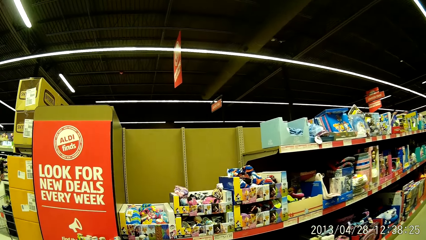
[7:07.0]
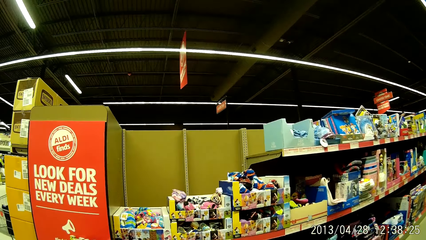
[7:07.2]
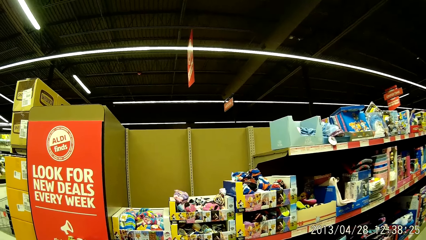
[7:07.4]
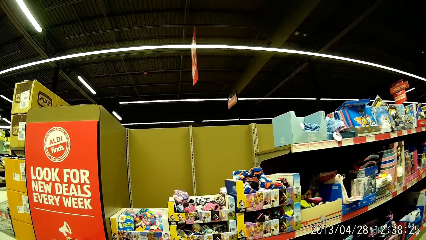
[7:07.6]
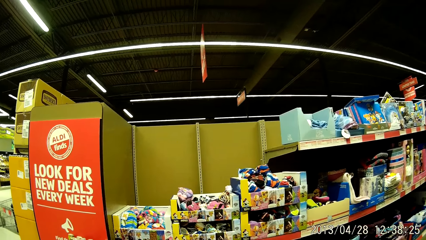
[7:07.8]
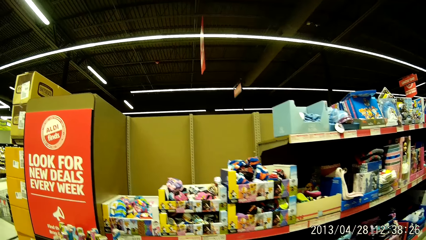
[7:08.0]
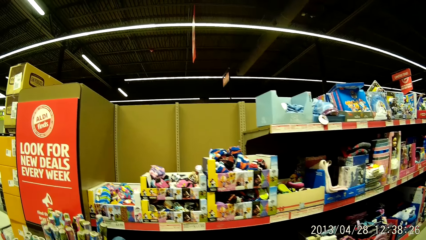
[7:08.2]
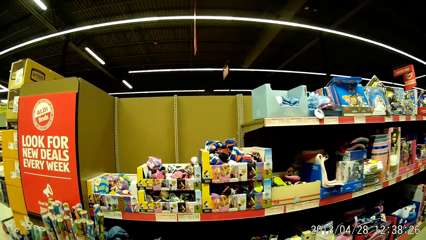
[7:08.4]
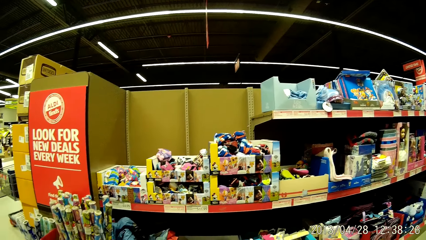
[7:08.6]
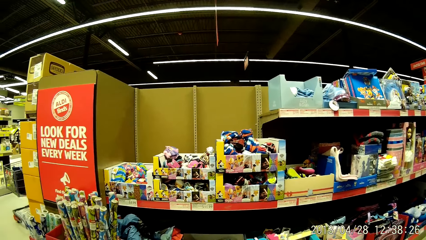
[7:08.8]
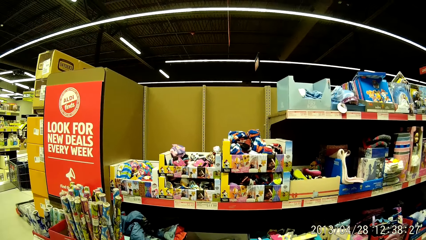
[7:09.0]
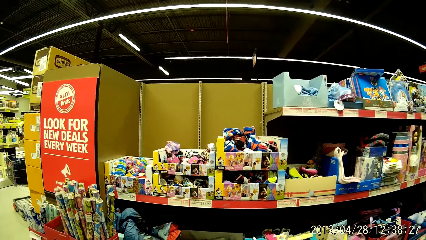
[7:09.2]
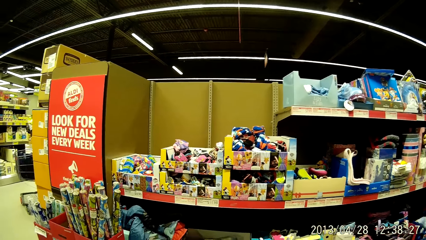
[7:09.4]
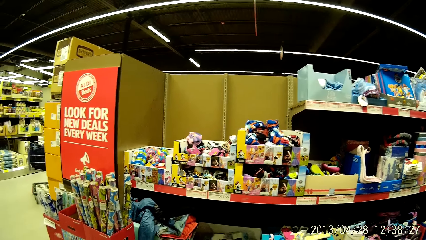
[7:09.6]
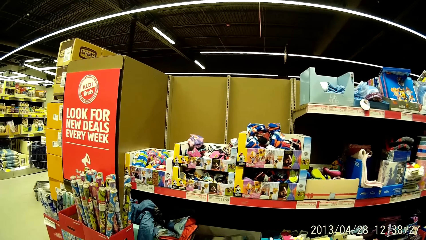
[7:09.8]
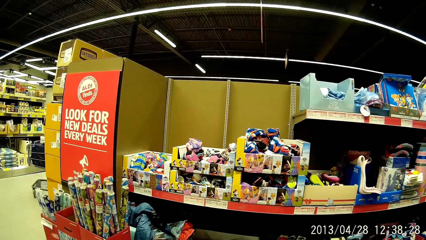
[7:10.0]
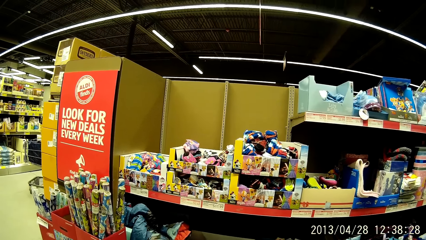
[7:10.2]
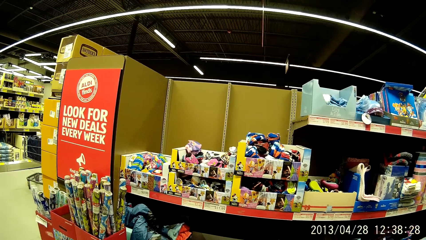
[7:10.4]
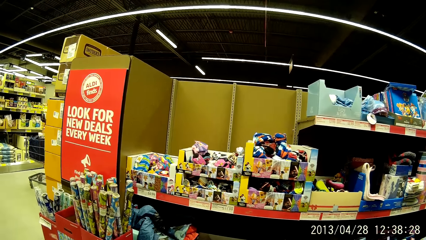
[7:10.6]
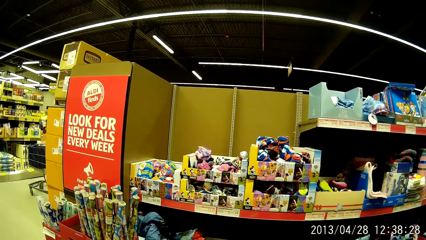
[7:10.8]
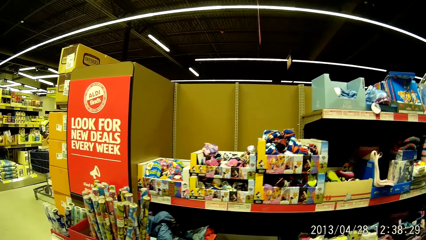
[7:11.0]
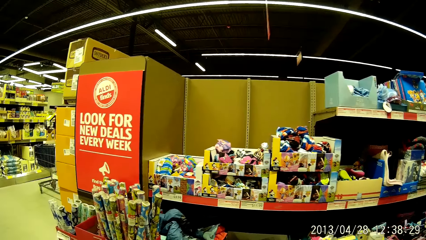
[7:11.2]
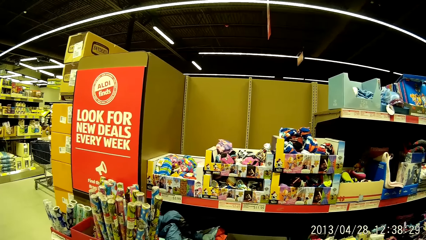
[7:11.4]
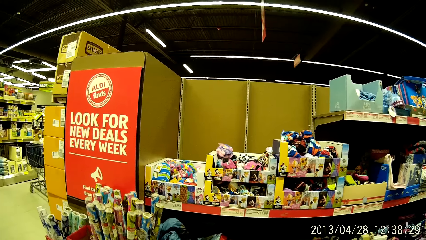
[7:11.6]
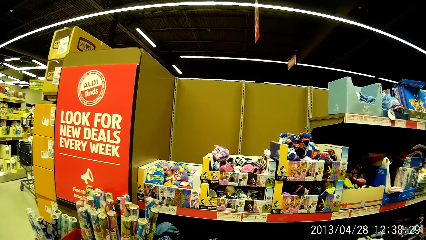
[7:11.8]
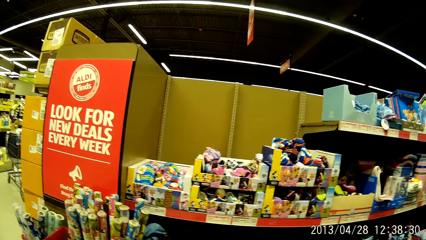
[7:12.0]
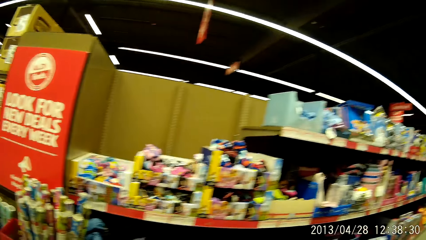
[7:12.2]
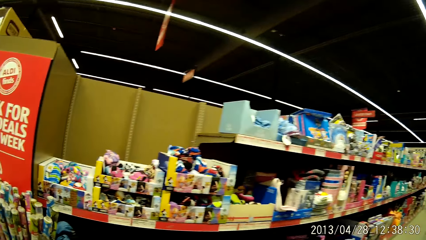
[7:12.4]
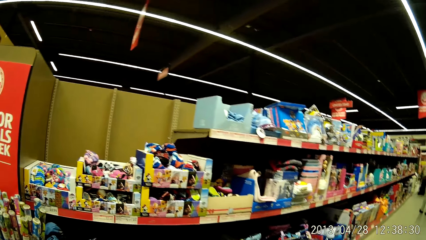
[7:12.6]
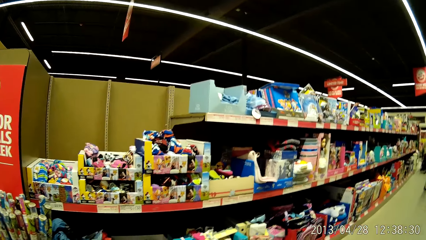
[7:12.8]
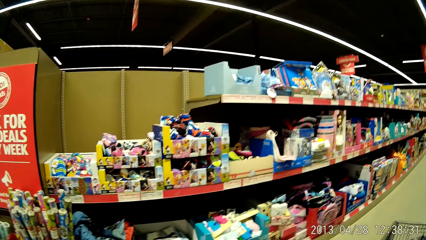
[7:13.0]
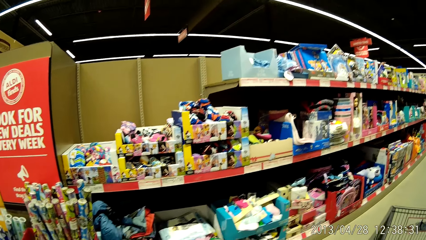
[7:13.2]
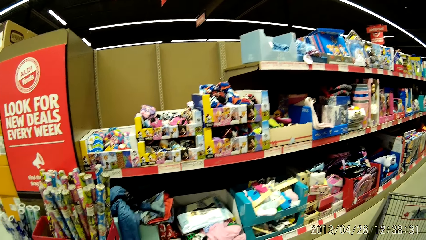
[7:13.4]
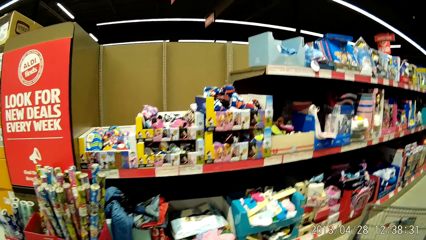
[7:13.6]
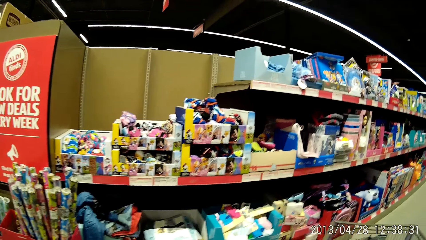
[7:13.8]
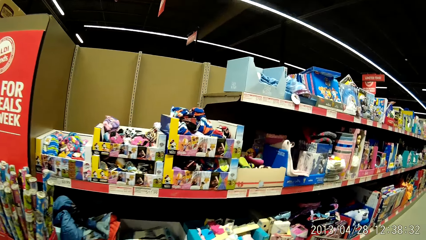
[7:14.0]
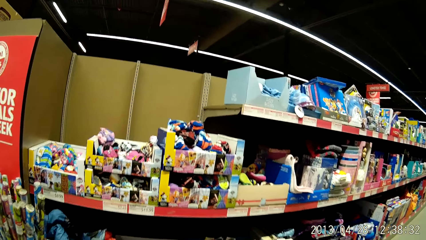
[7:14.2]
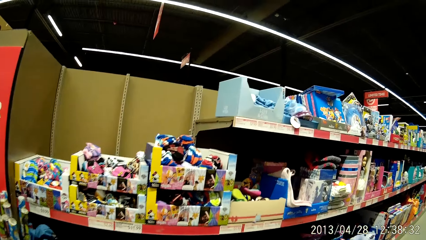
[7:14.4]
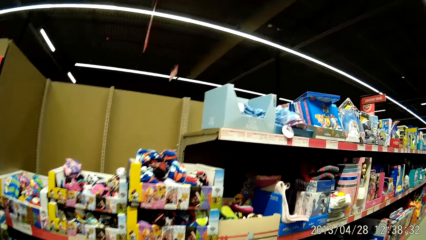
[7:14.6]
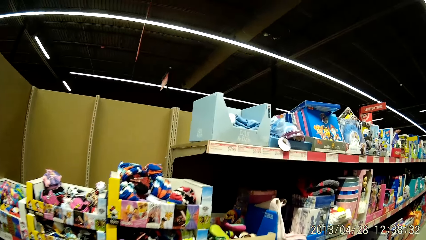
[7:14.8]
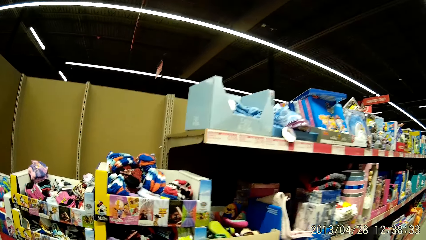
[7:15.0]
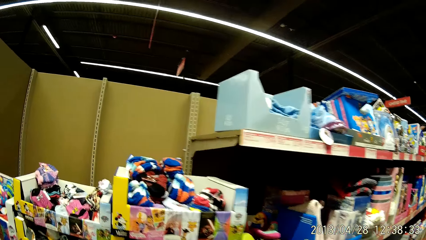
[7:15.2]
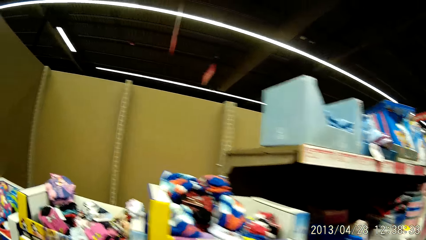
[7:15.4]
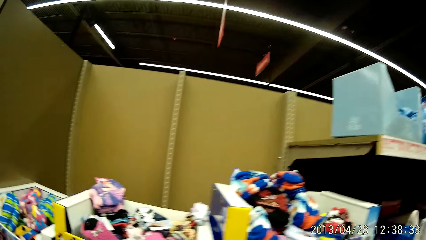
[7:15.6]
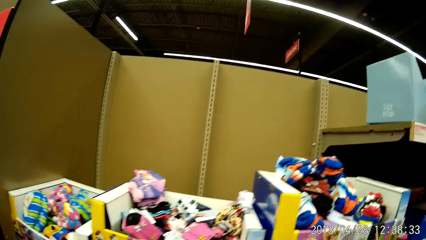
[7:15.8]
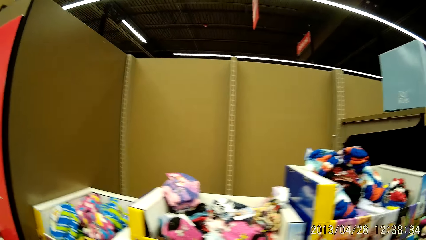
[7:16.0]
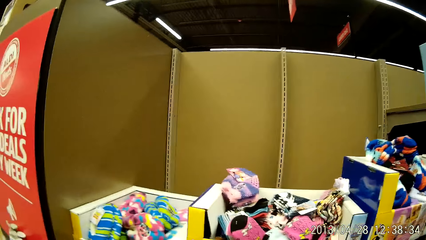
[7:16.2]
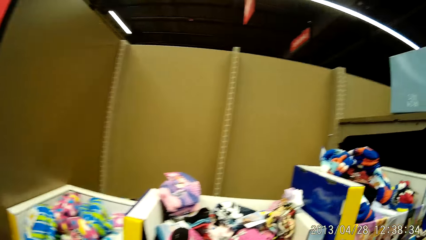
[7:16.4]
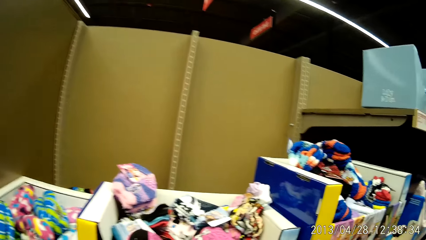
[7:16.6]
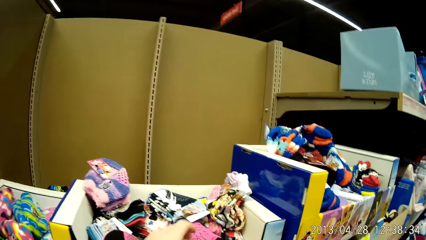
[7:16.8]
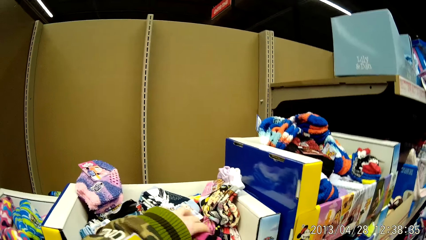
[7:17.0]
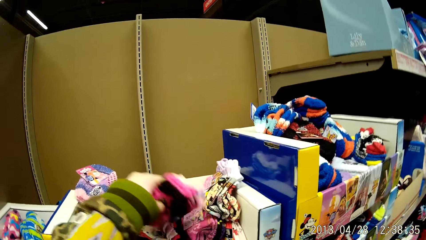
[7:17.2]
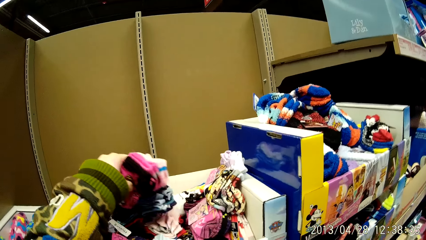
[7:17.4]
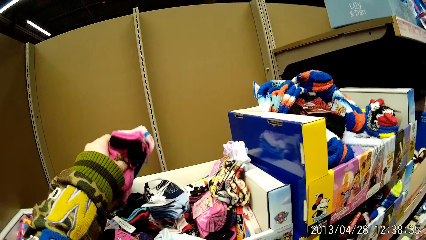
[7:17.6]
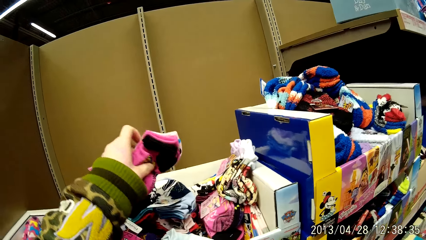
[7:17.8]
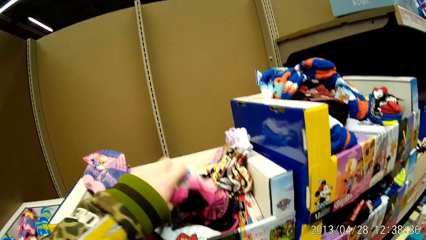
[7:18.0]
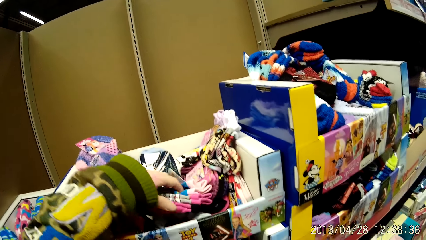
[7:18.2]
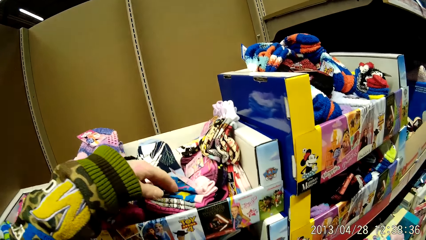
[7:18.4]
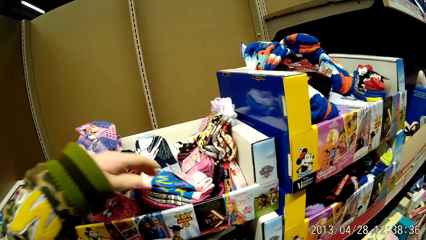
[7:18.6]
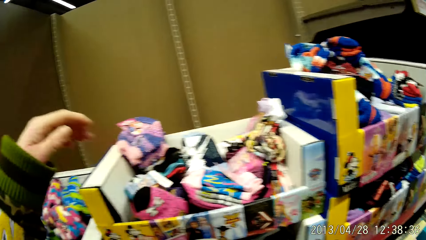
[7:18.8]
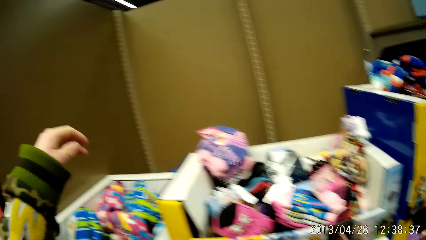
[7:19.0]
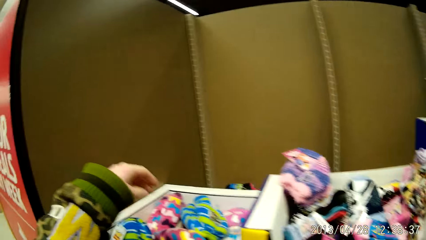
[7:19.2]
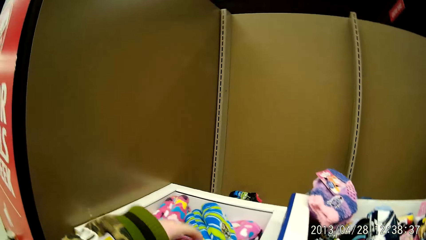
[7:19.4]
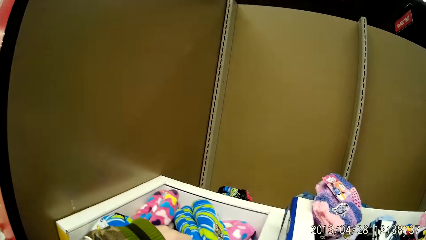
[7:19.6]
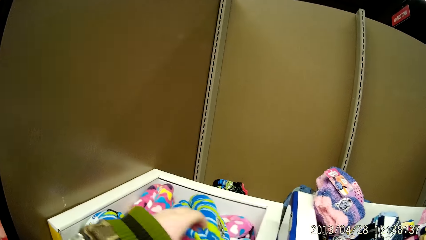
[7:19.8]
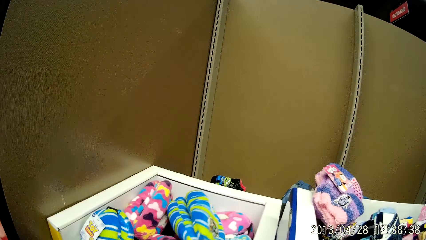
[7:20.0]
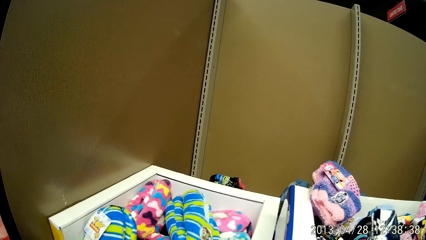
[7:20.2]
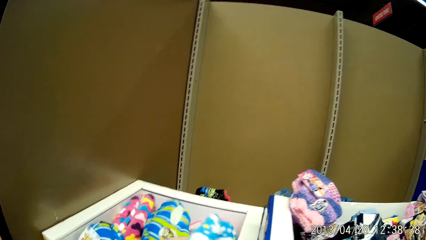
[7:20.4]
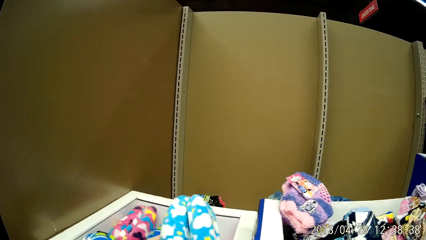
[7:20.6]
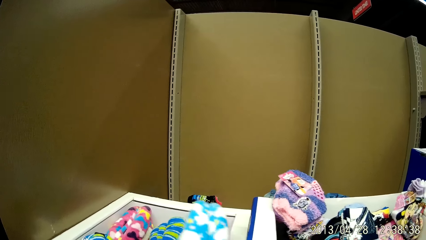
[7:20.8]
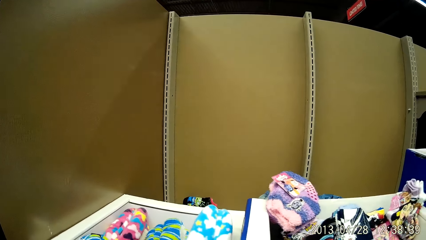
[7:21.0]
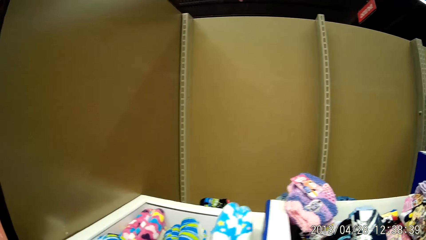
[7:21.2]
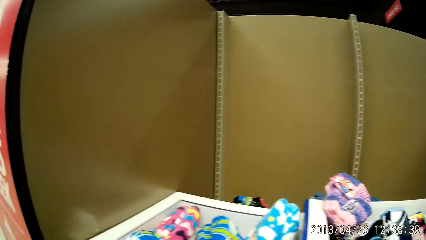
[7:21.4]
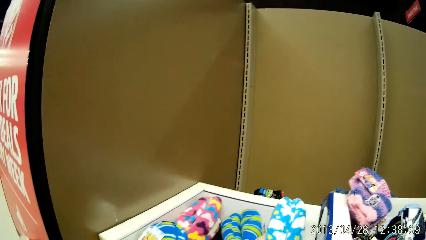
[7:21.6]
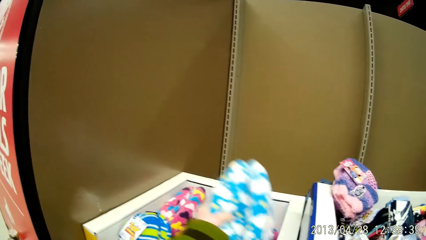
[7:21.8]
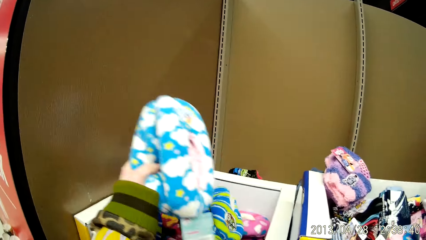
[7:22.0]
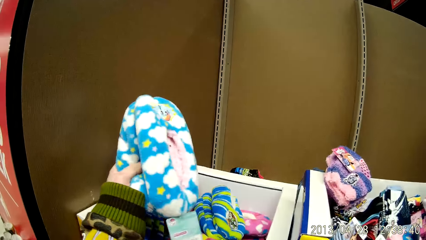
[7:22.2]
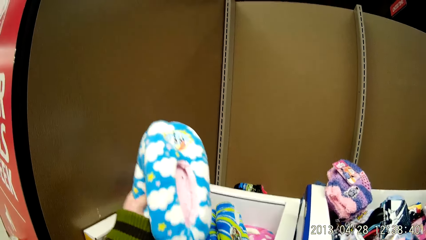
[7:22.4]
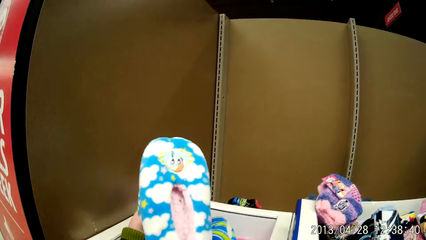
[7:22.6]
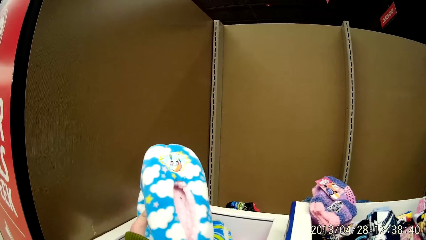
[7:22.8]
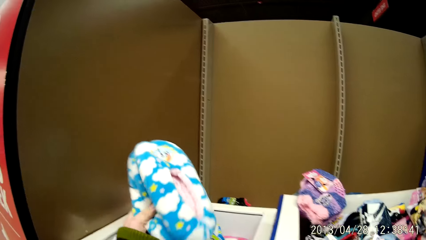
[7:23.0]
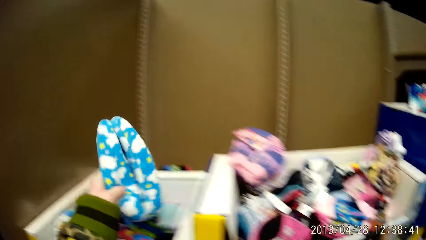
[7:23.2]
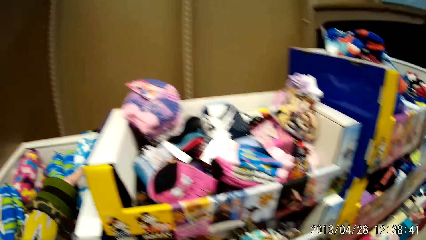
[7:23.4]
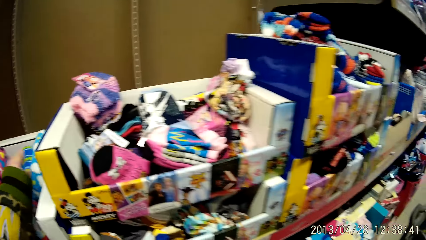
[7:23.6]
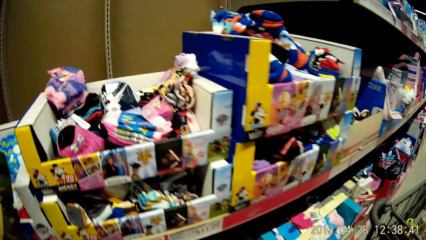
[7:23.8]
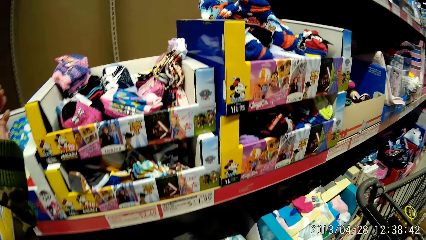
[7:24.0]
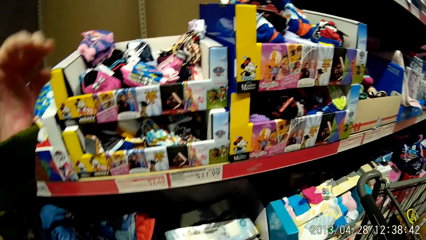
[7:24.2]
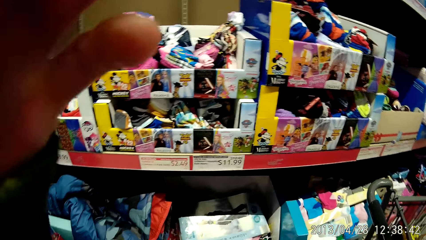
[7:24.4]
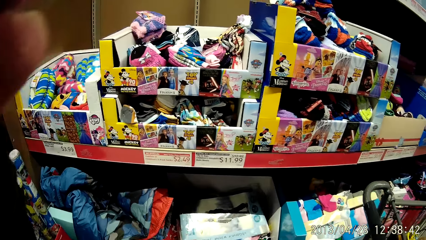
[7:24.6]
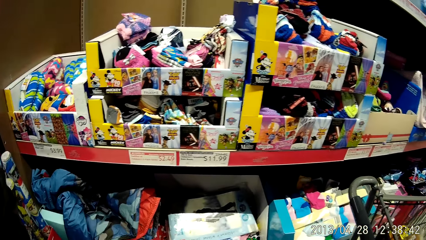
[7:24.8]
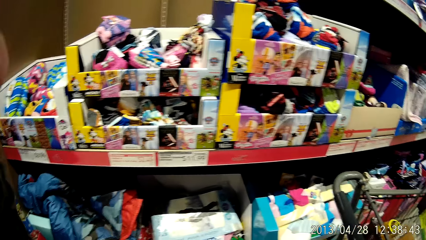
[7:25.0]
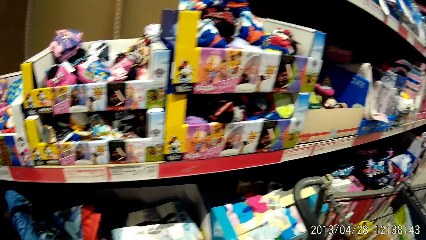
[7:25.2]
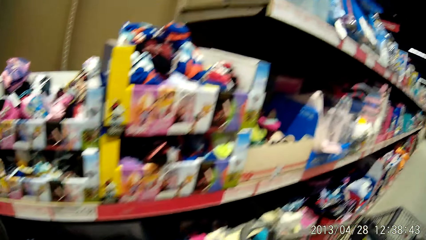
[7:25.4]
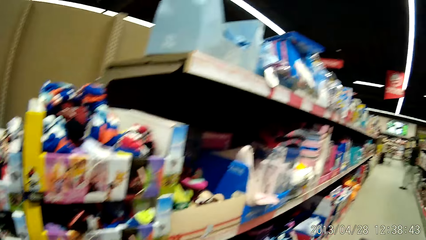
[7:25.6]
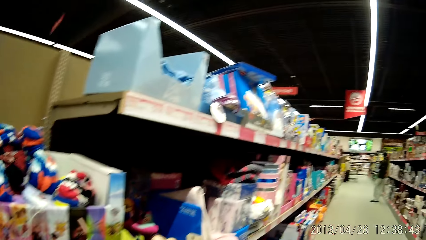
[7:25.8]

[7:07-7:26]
The camera wearer moves towards a stand. They look at the shelves. They check through some socks on the stand. They pick the cloths from the shelves. They drop the piece of cloth. They check some stuffed toys in the carton. They pick the cloths from the shelves. They look at the piece of cloth. They drop the piece of cloth.
